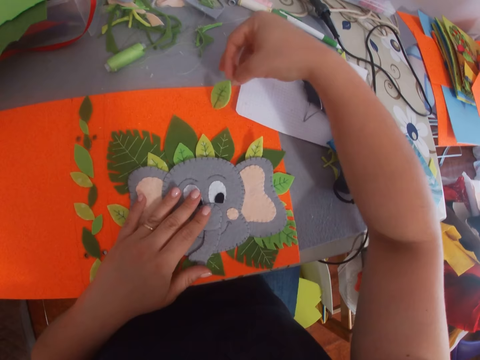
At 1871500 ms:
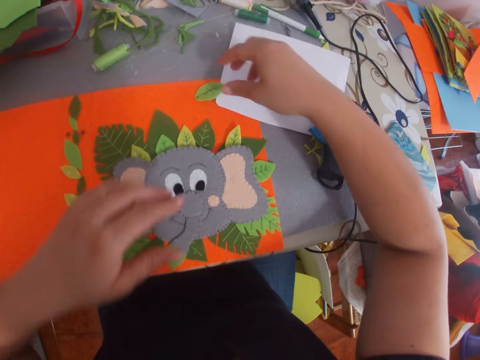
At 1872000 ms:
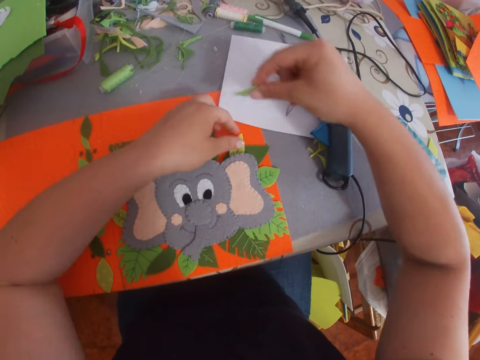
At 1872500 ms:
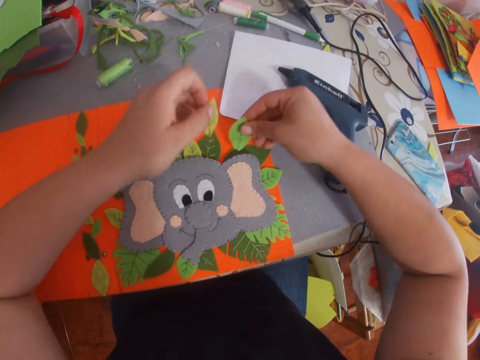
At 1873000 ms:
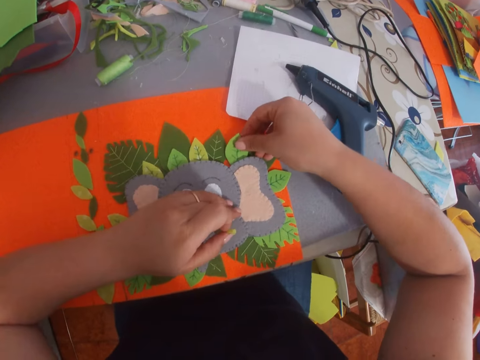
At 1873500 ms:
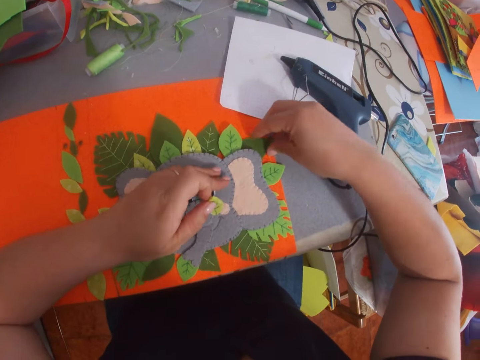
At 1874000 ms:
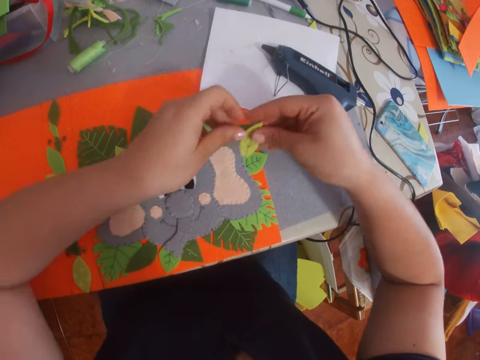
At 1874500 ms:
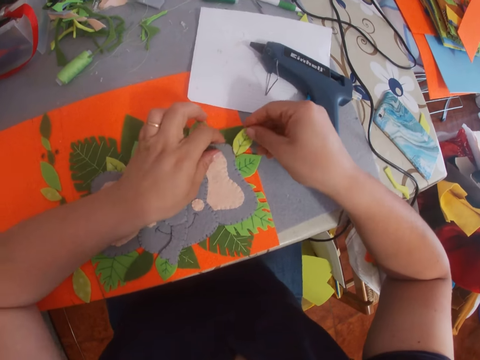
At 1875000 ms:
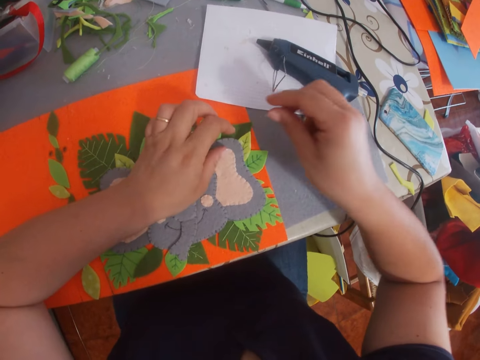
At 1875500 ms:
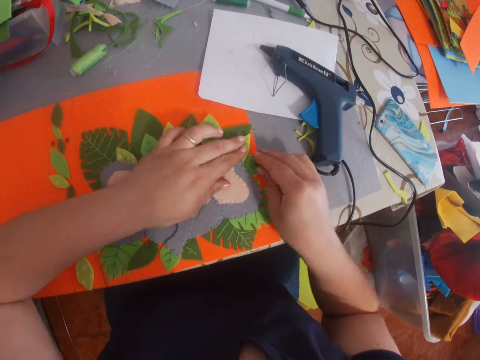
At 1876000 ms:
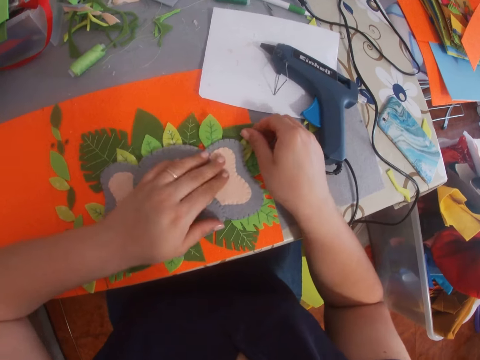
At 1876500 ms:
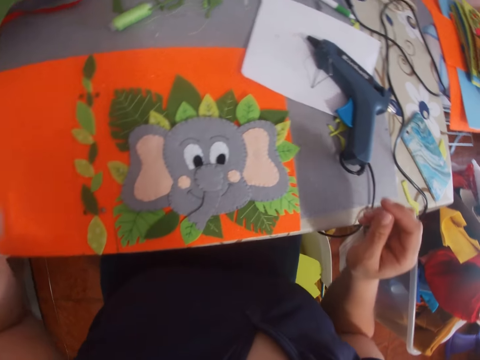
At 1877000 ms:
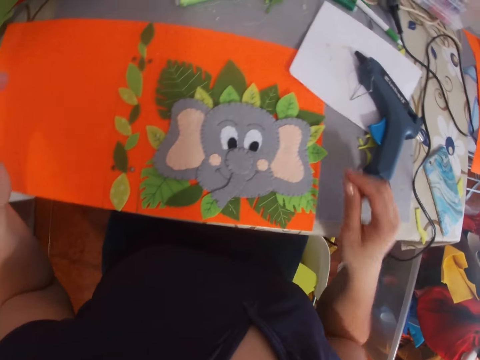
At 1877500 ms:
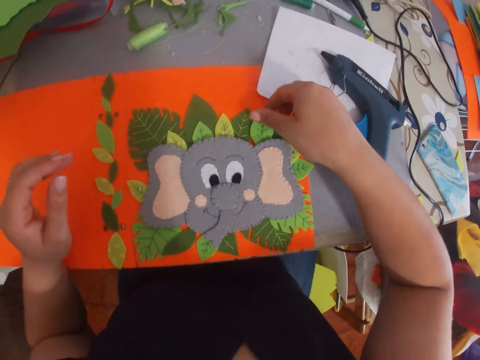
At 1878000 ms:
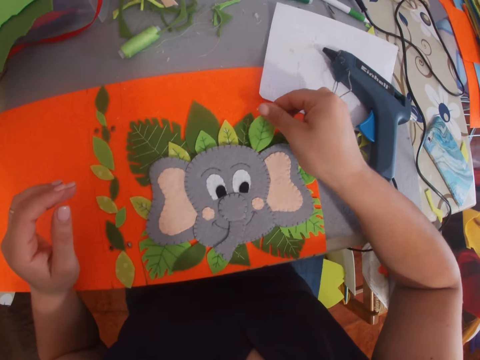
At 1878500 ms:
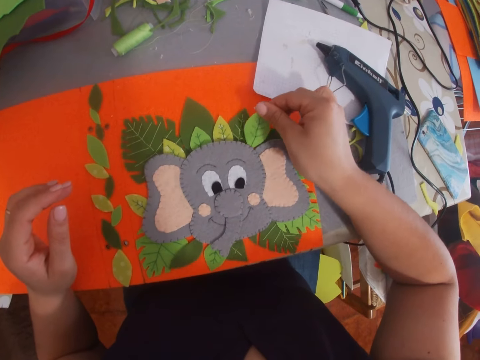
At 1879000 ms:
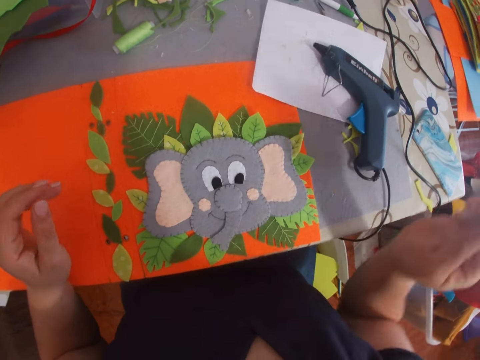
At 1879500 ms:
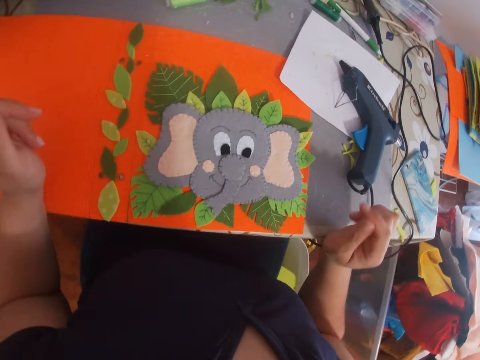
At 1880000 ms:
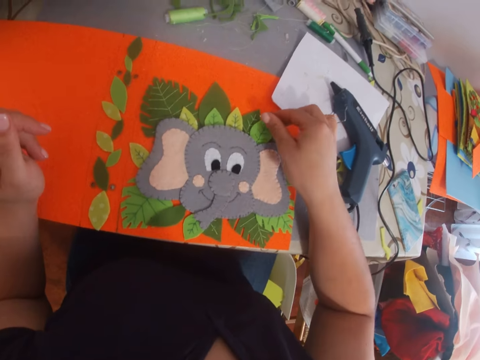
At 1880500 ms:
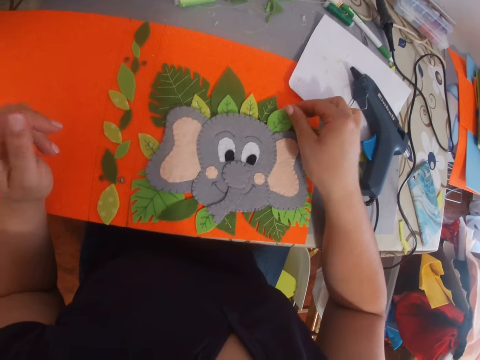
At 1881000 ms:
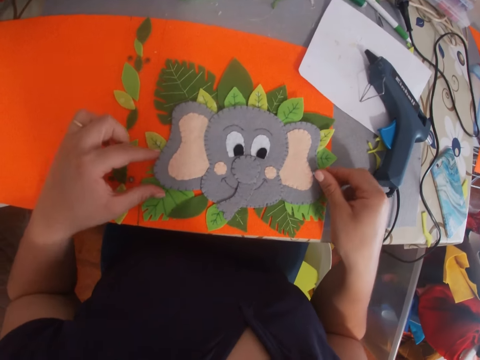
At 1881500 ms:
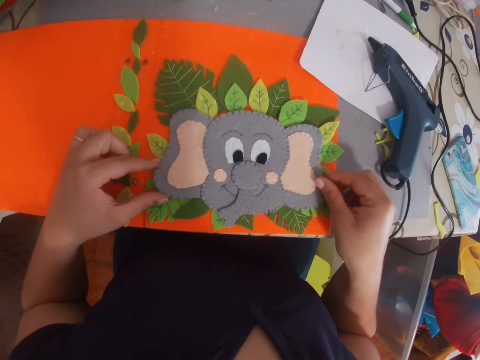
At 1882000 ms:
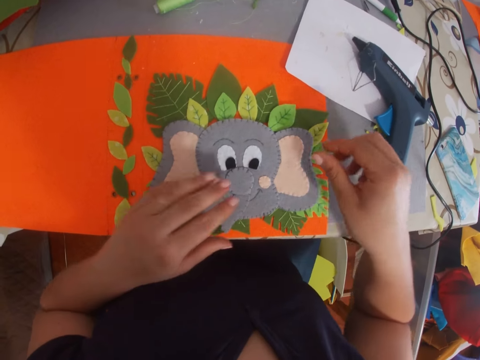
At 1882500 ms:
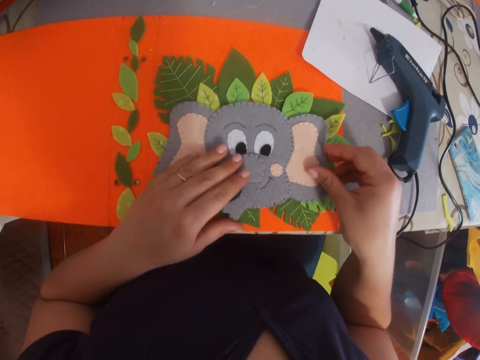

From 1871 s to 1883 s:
The camera wearer picks a craft paper. They put down the craft paper. They move the craft paper. They put down the craft paper. They move a hand. They move the craft paper.

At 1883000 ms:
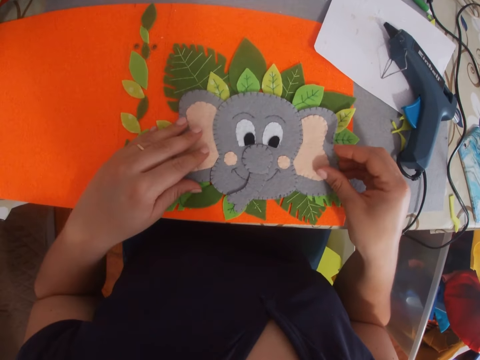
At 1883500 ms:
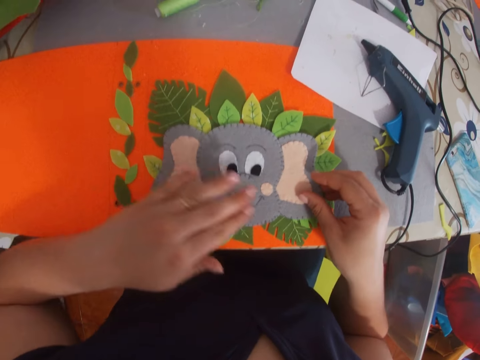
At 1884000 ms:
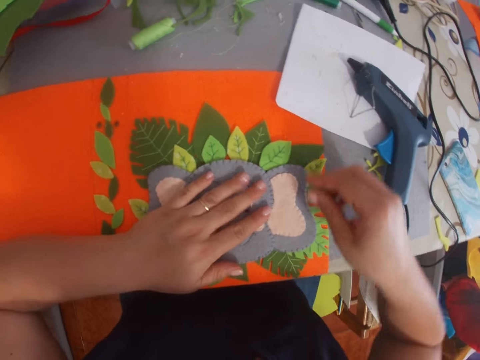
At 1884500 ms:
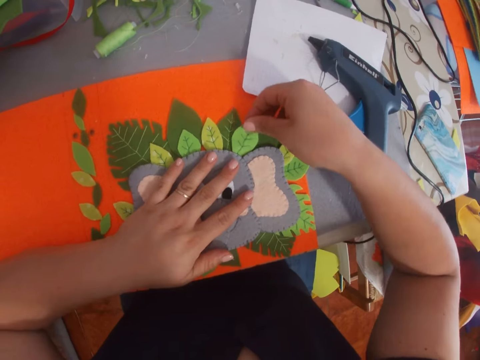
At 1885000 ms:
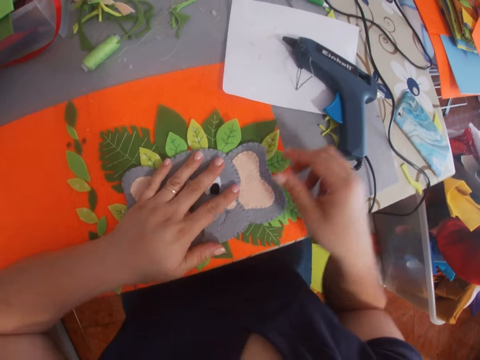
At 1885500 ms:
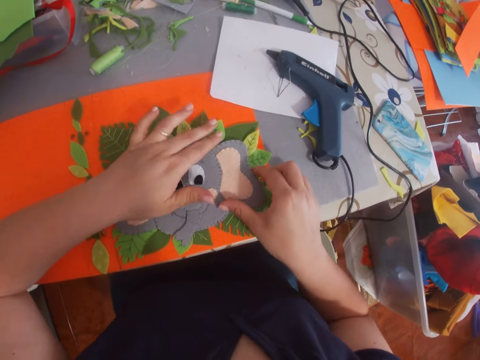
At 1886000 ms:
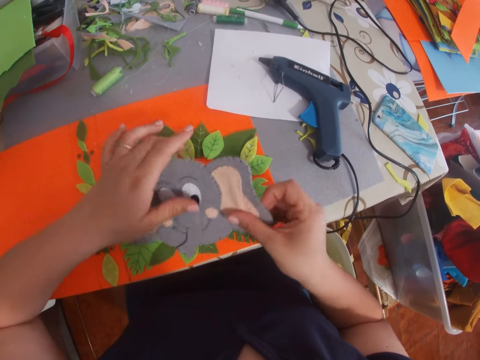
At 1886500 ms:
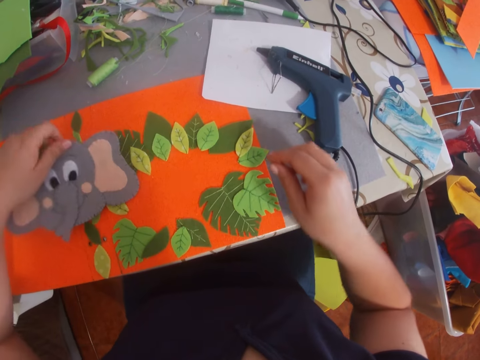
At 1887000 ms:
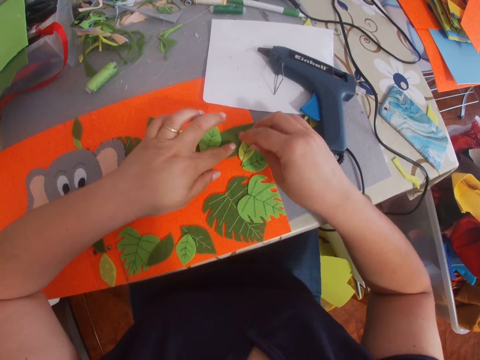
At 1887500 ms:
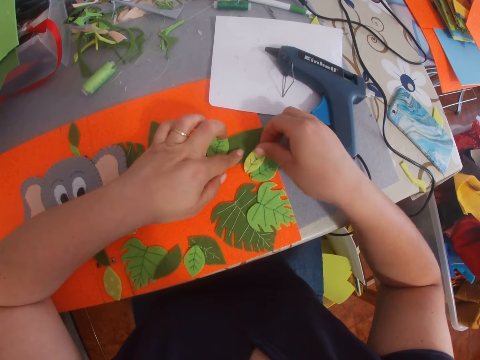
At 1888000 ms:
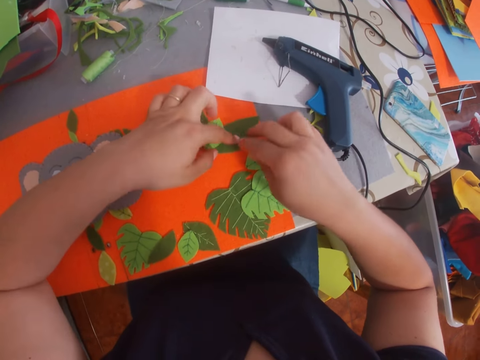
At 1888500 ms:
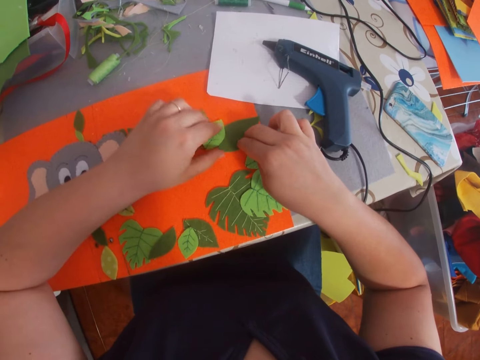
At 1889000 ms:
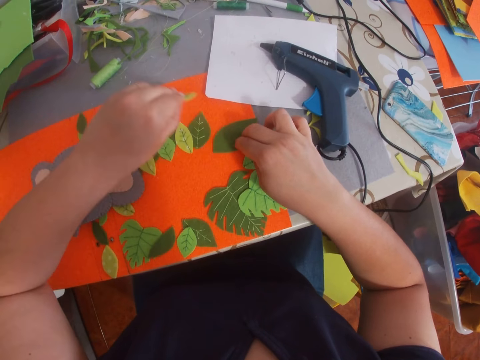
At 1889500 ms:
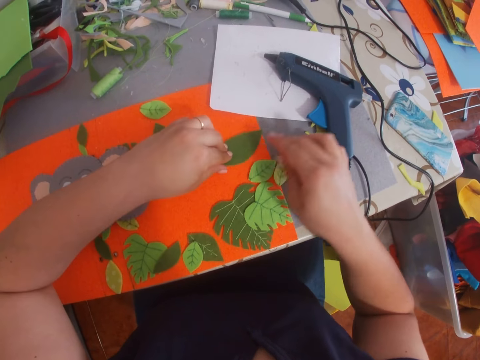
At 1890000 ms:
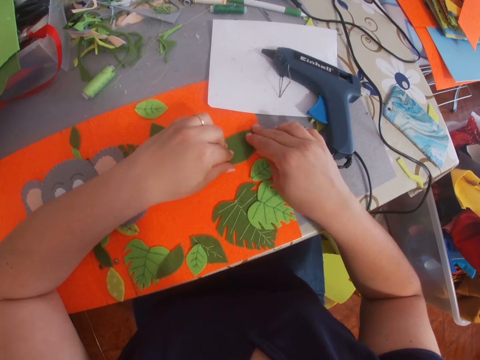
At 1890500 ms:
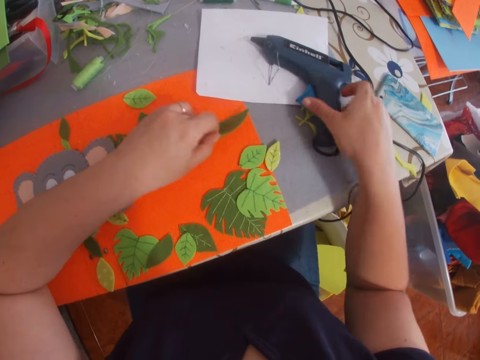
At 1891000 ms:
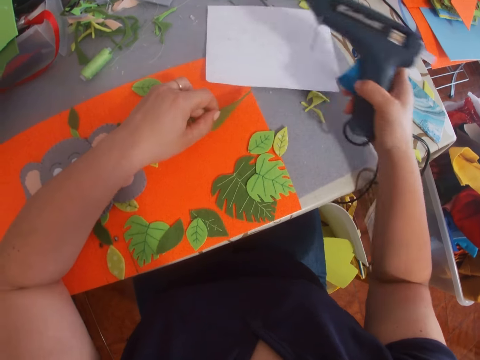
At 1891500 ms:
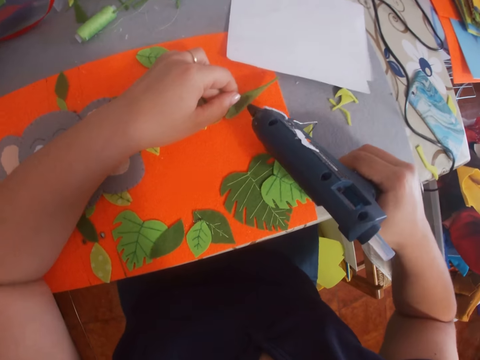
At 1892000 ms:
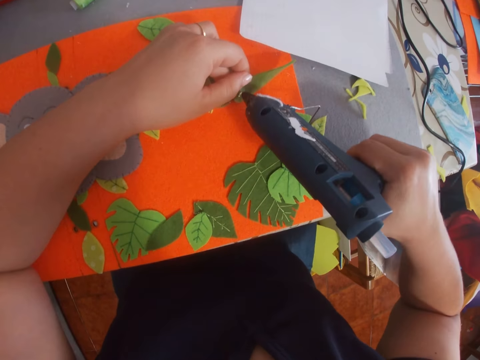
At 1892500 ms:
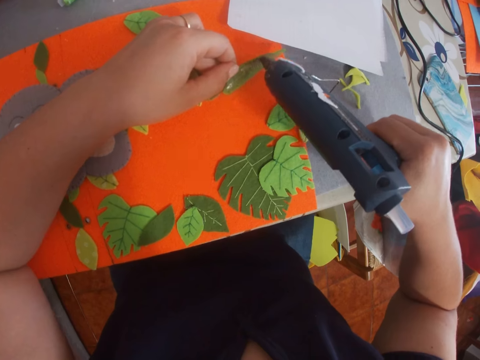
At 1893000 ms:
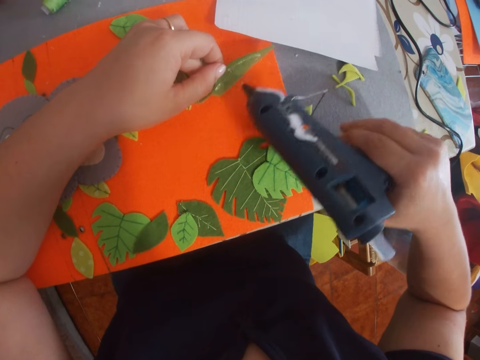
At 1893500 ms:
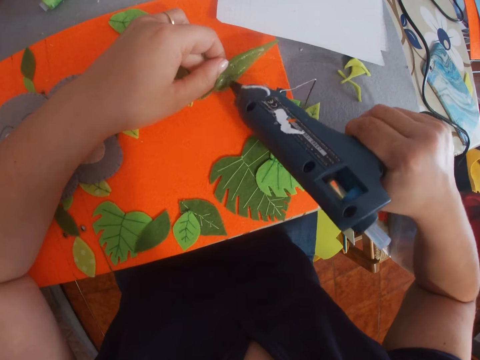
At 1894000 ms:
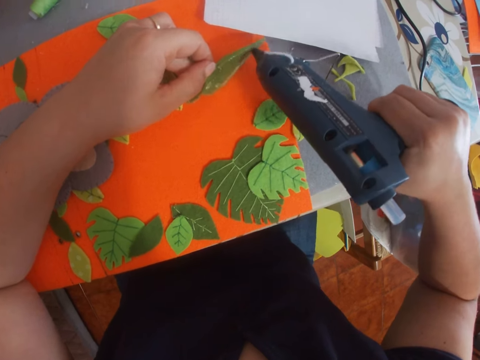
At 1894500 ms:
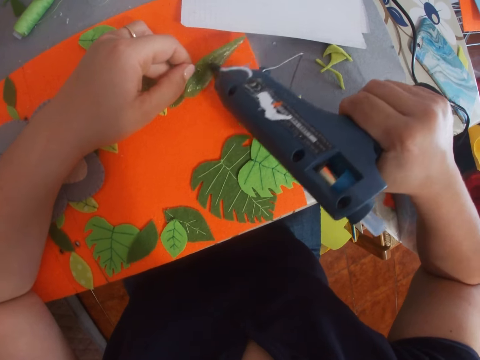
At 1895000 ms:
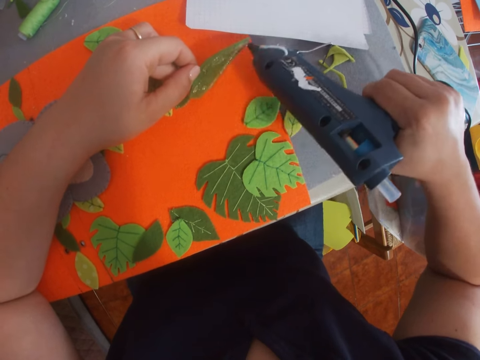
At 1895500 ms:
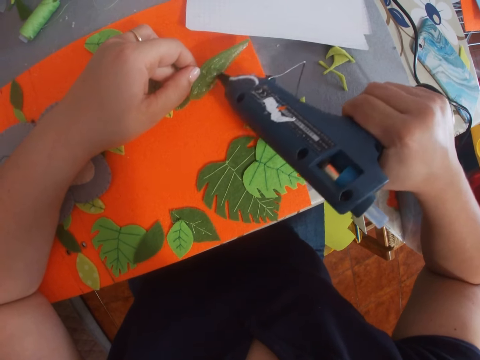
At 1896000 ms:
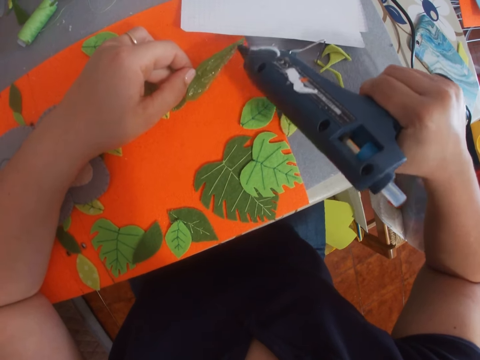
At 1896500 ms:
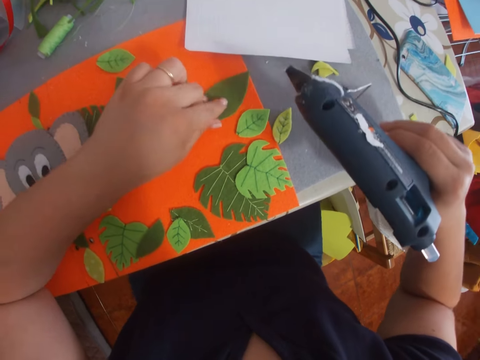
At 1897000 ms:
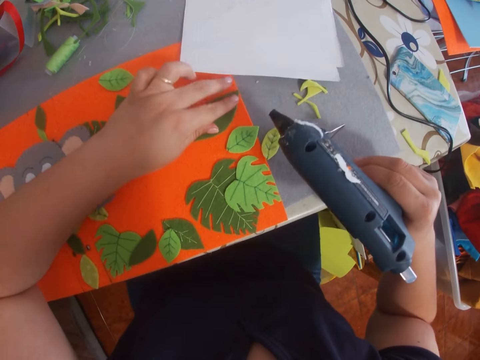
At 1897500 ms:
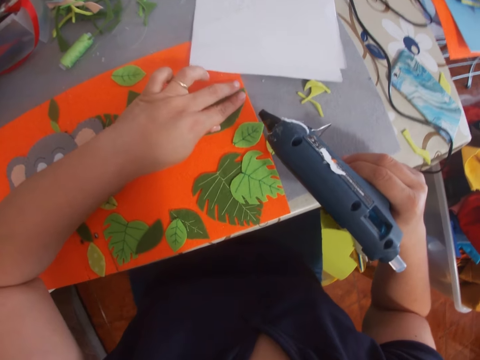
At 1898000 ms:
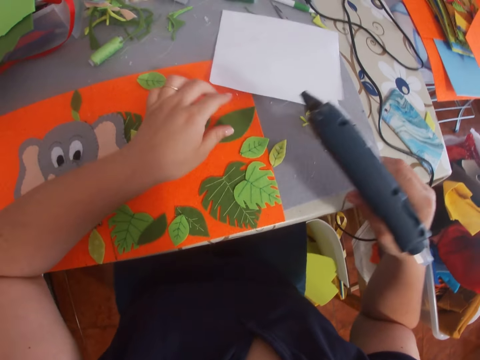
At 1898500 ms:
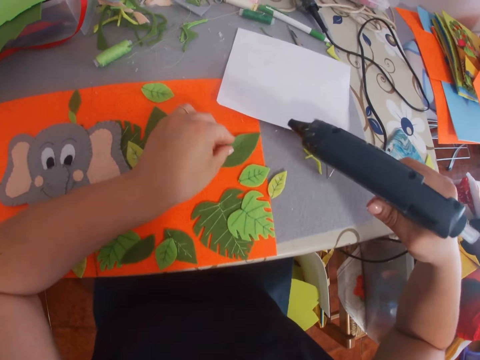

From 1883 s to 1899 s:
The camera wearer puts a hand on a craft material. They move craft paper. They pick up the craft material and put down the craft material. They remove the decorated paper from the leaves. They pick up the craft material and put down the craft material. They remove the leaves from the piece of paper. They pick up the craft material and put down the craft material. They pick a glue gun from the table. They apply the glue on the leaf. They stick the leaf on the piece of paper.
